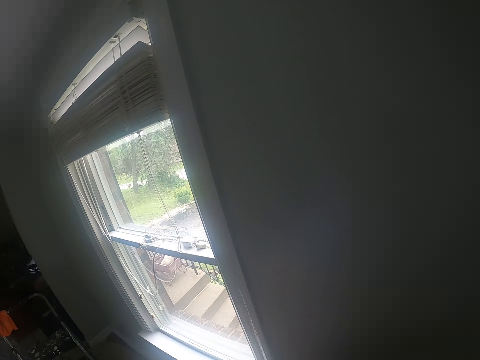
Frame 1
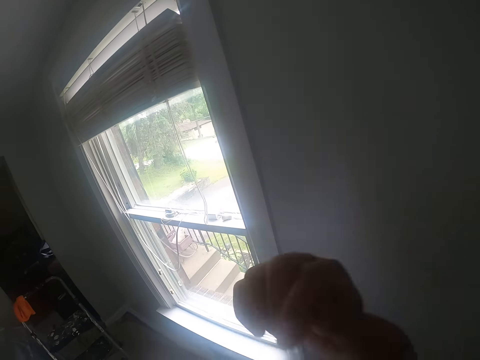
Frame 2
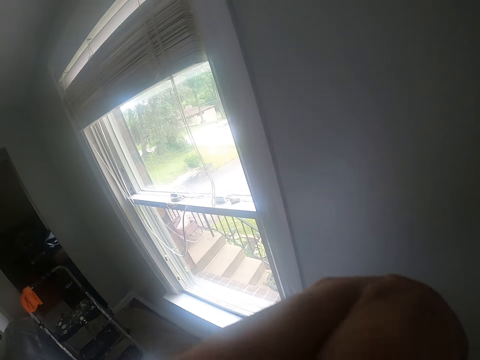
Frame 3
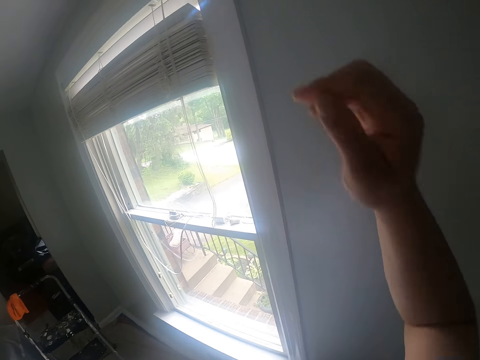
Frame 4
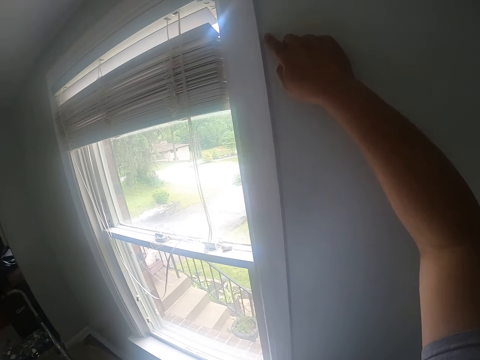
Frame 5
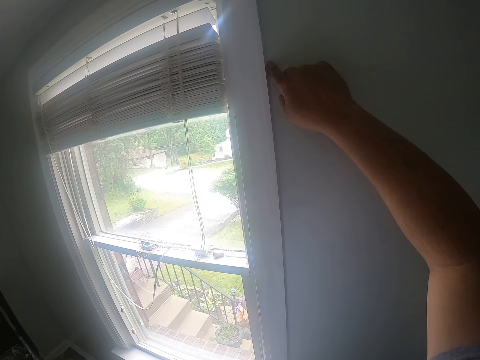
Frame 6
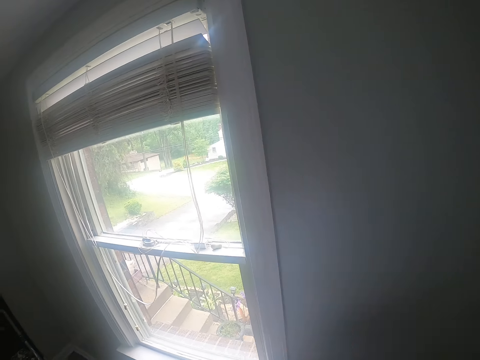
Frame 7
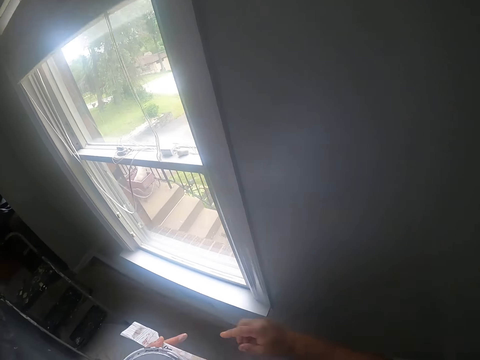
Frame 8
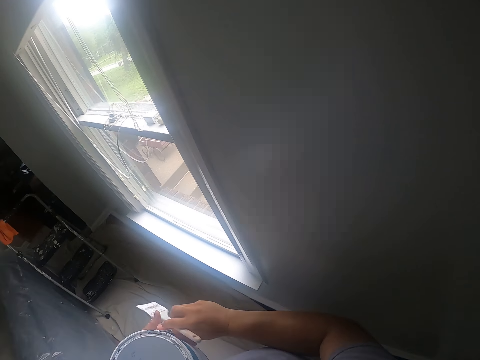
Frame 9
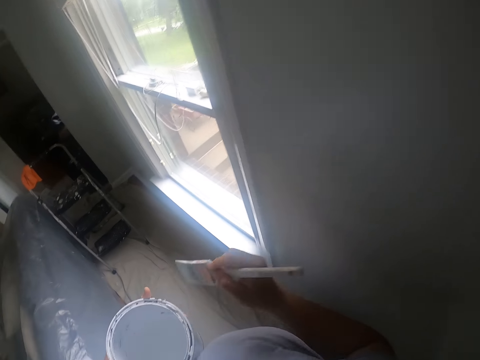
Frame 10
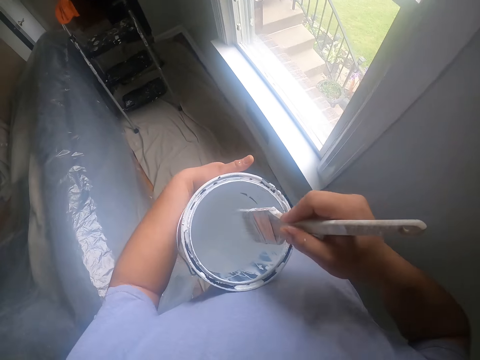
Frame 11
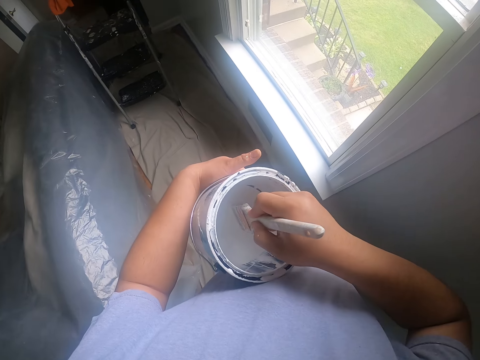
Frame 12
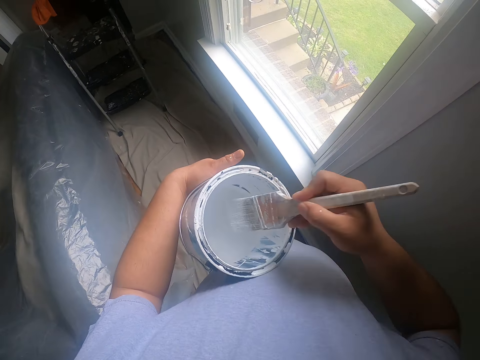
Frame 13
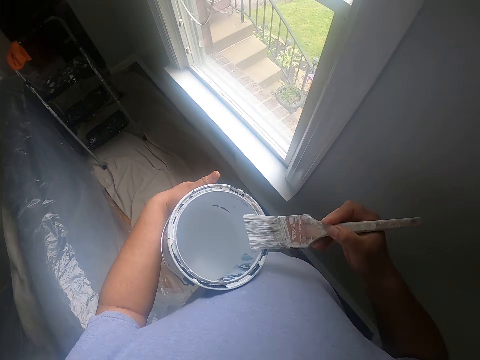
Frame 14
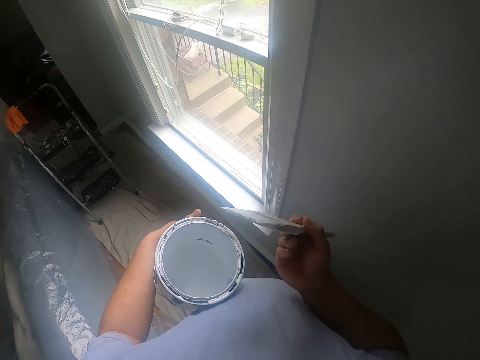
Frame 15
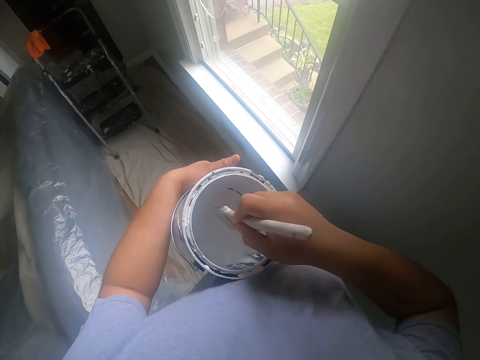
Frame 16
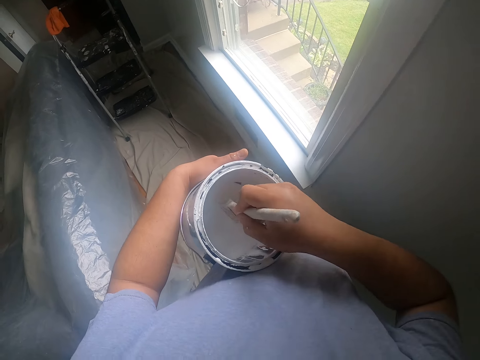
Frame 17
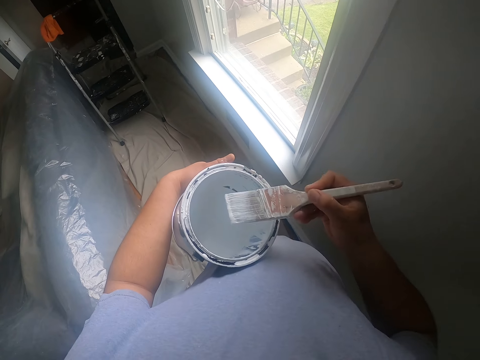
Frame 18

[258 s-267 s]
The camera wearer scratches his face. He adjusts the camera with his right hand. He touches the wall with his right hand. He picks up the paint brush from his left hand. He dips the paint brush into the paint bucket.

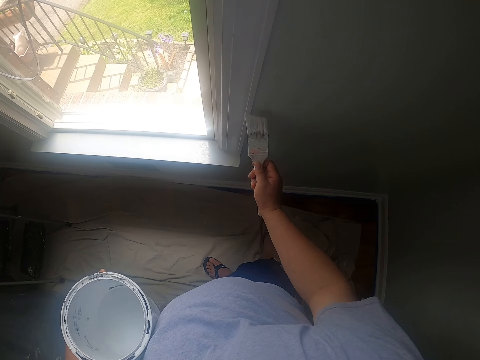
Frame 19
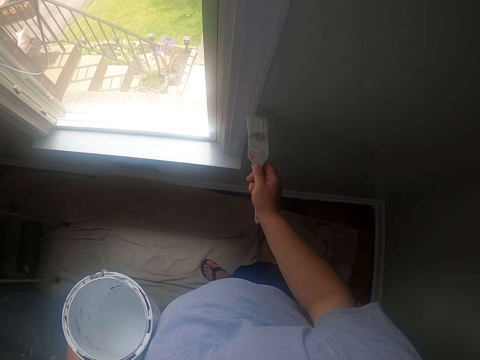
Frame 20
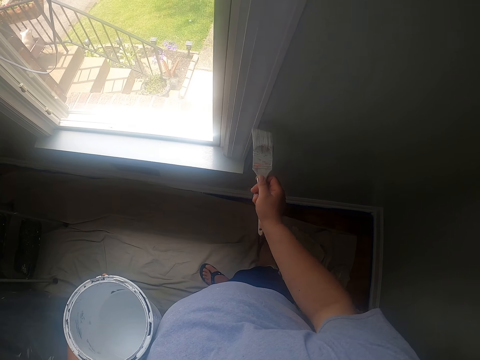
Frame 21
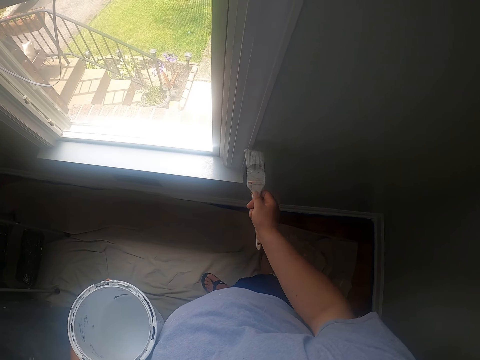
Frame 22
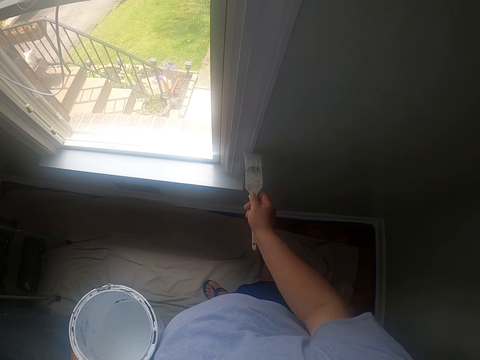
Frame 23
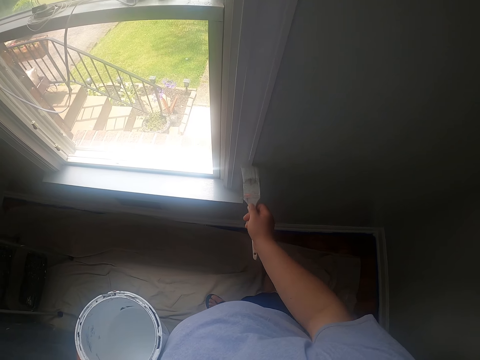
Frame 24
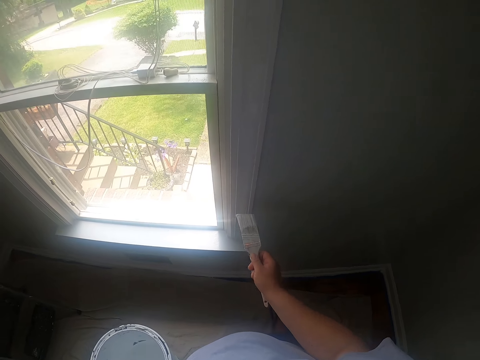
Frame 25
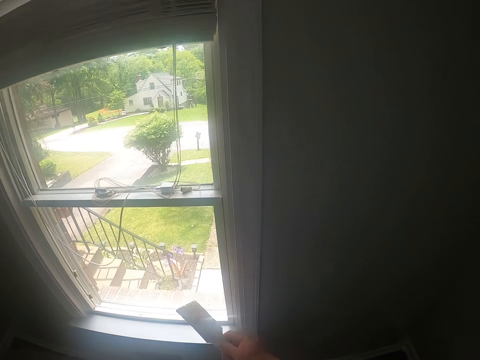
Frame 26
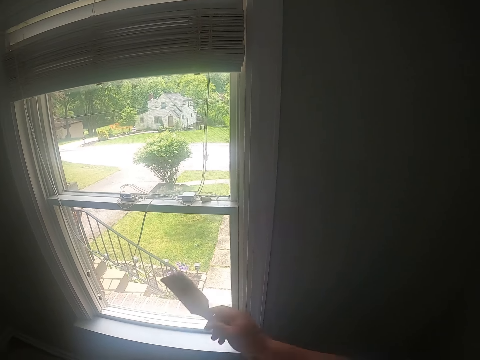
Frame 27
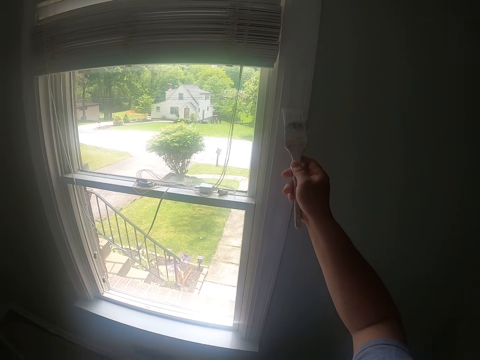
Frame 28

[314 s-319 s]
The camera wearer paints the window frame with the paint brush. They look around. They paint the window frame.

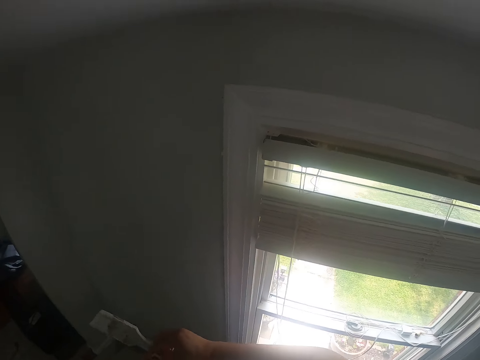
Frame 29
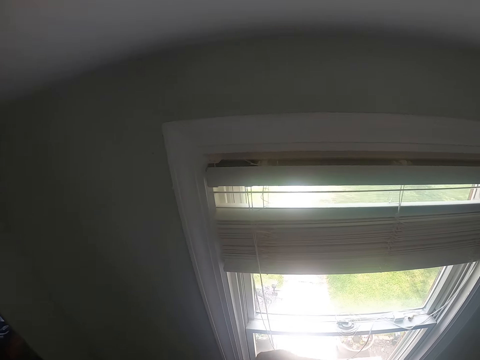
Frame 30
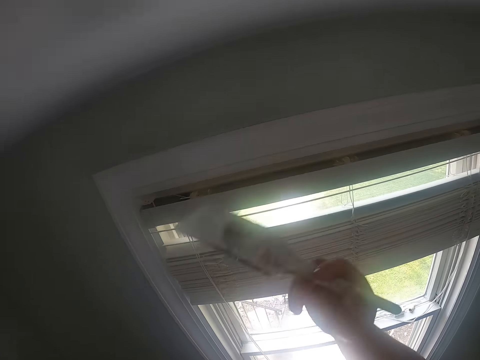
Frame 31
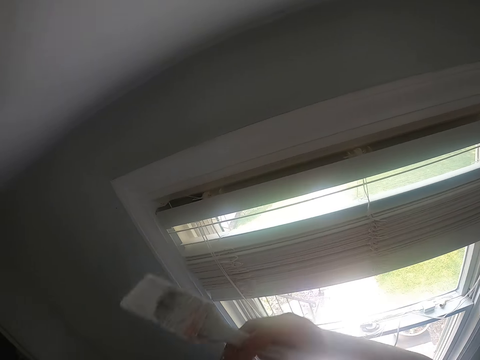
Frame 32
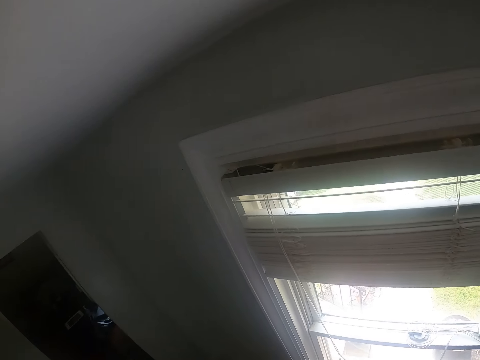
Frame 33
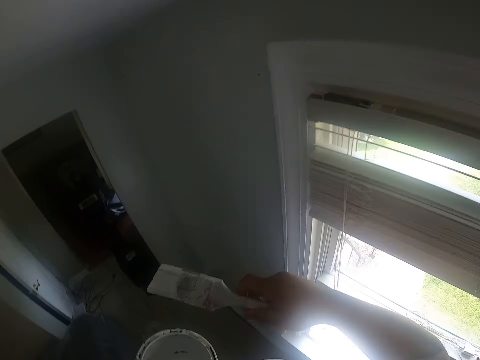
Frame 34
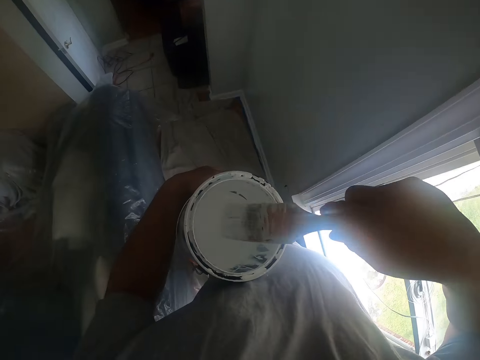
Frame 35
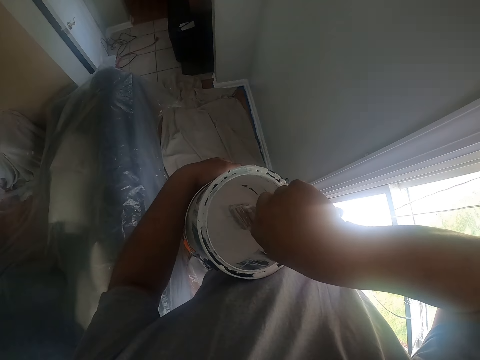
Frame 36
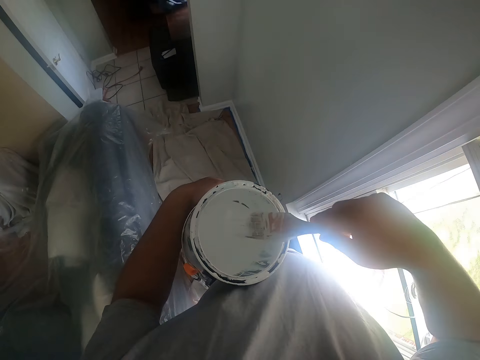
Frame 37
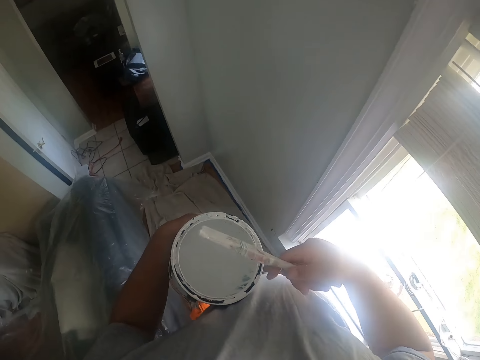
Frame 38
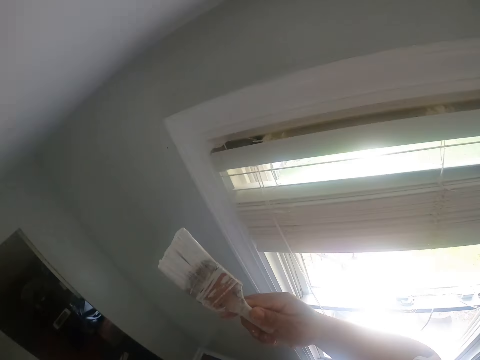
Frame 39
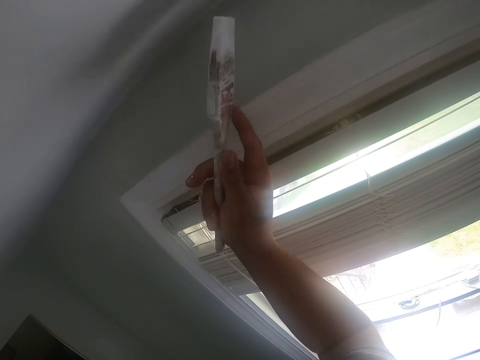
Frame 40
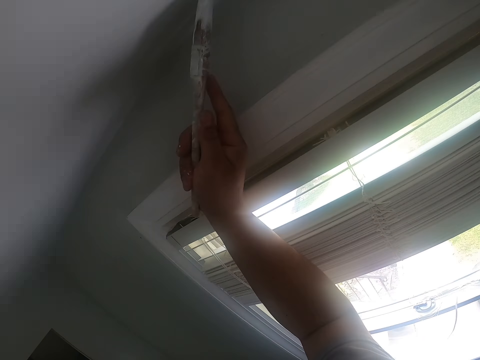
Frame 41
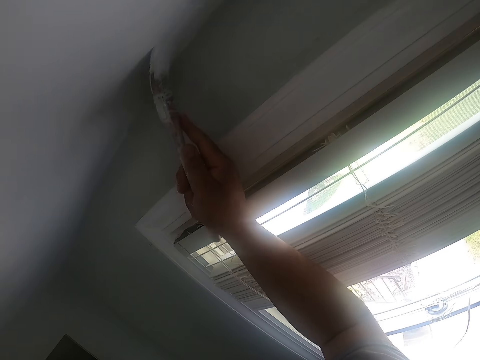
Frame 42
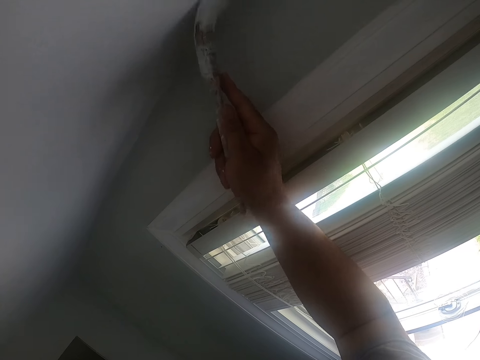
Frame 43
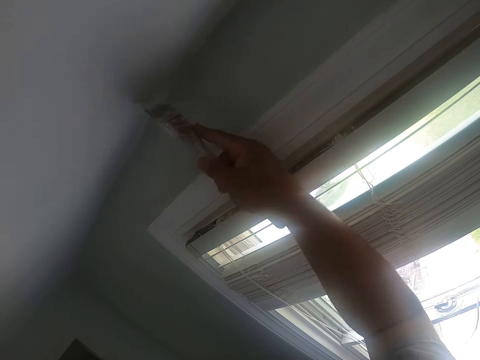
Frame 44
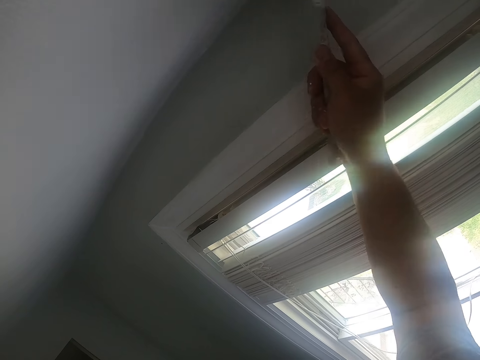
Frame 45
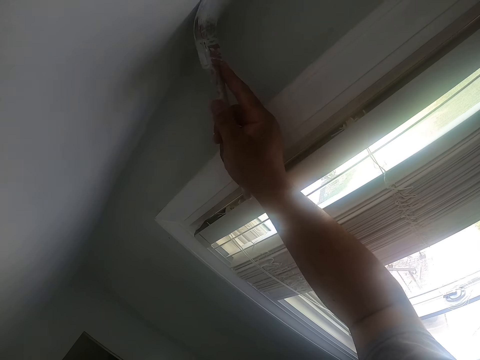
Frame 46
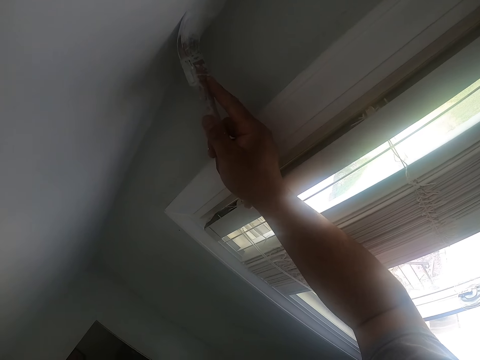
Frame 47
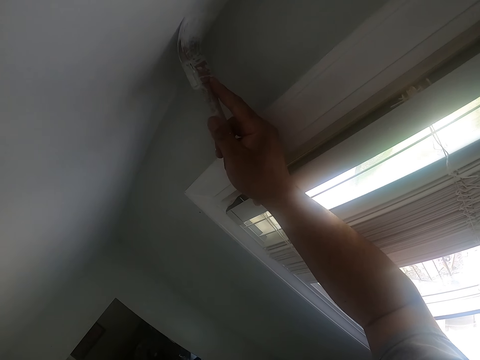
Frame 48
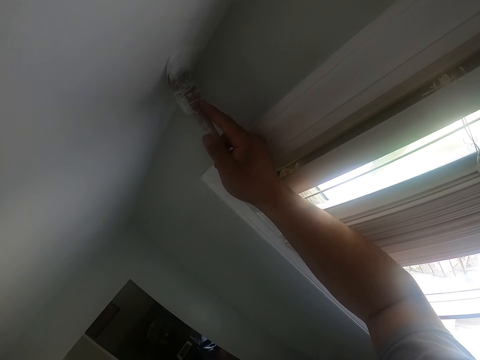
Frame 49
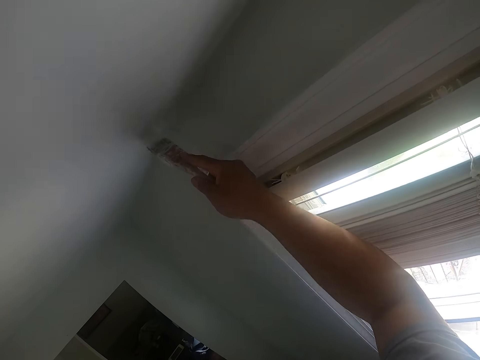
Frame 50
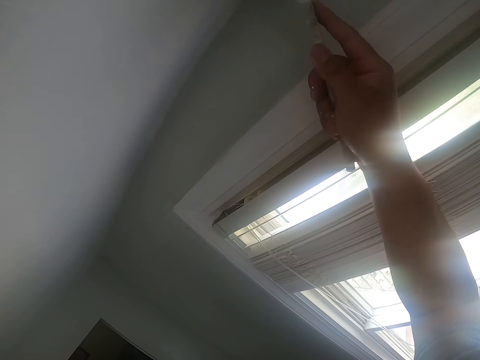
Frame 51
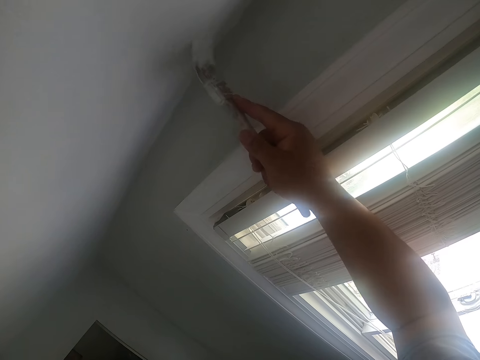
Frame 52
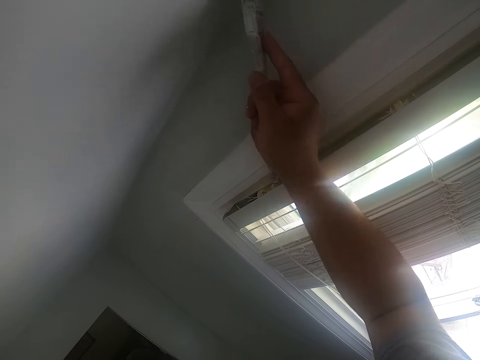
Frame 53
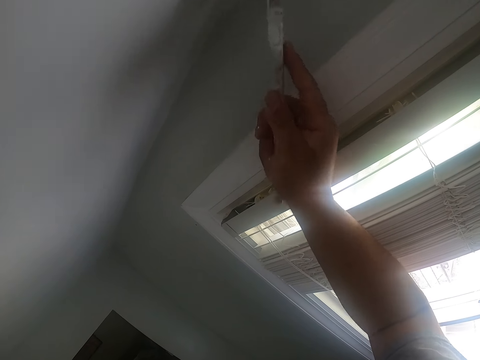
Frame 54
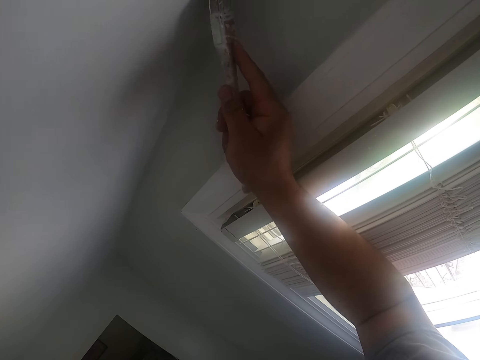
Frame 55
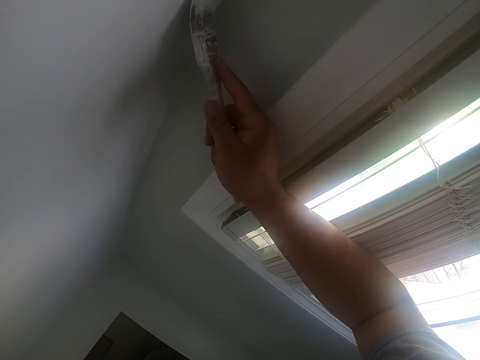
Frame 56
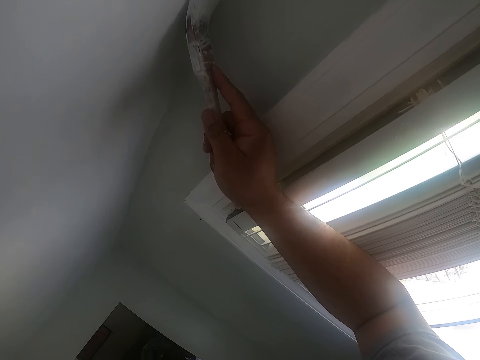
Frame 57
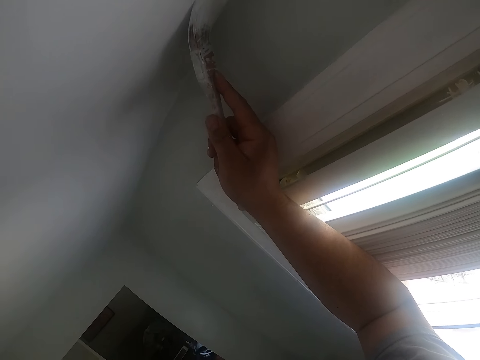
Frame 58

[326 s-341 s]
The camera wearer raises the paint brush. They dip the paint brush into the paint bucket. They take out the paint brush. They paint a wall or a ceiling with the paint brush.
